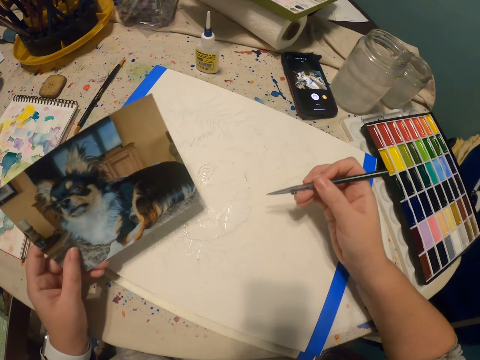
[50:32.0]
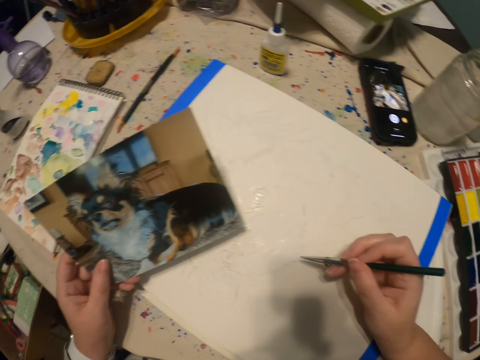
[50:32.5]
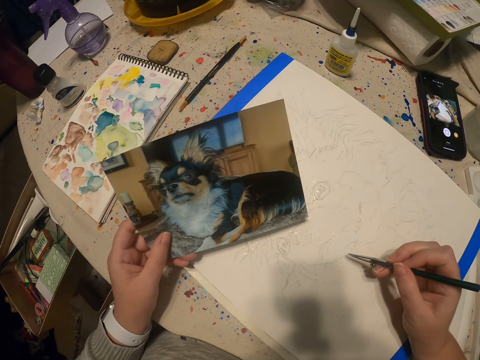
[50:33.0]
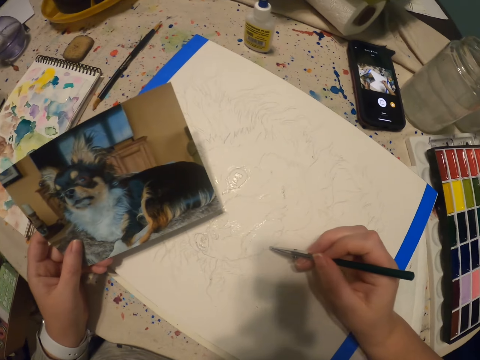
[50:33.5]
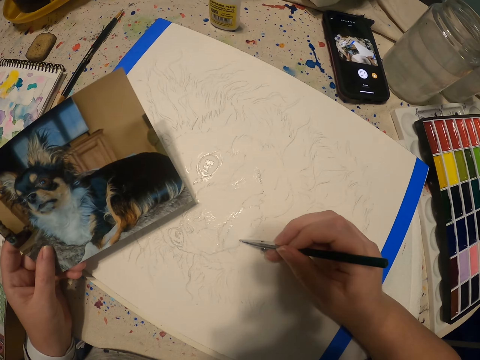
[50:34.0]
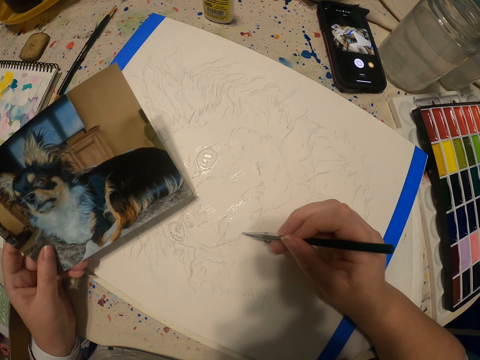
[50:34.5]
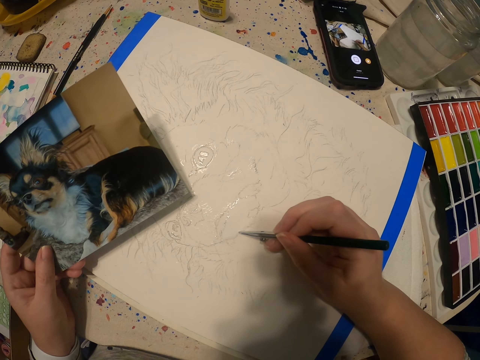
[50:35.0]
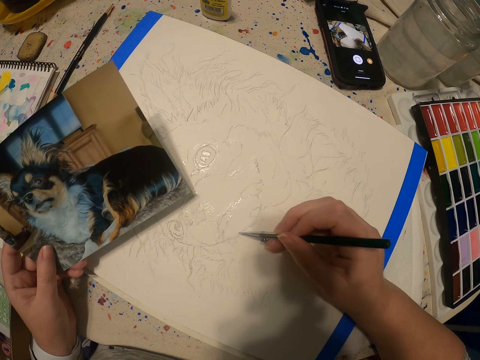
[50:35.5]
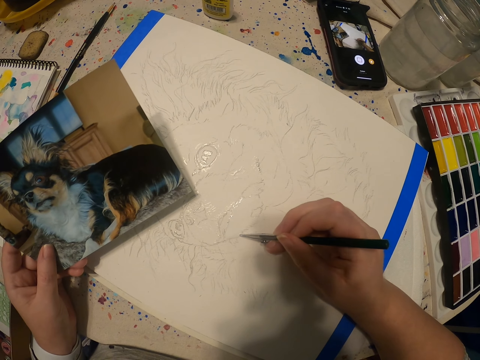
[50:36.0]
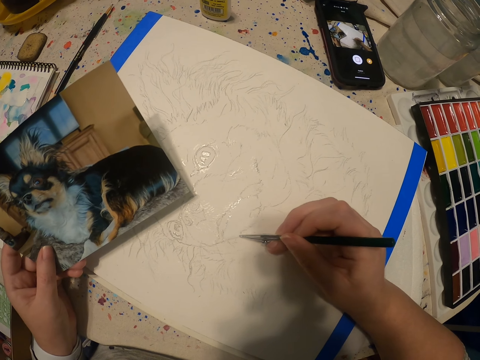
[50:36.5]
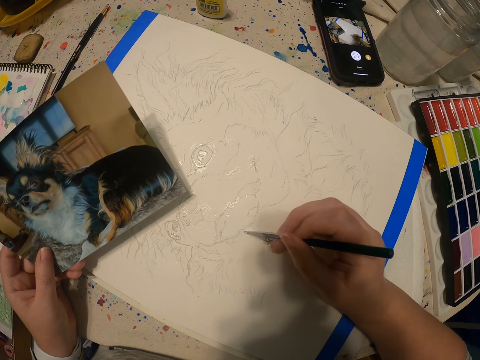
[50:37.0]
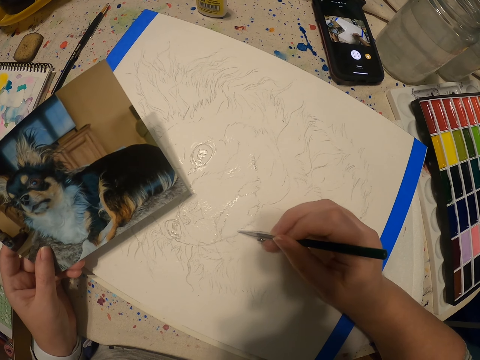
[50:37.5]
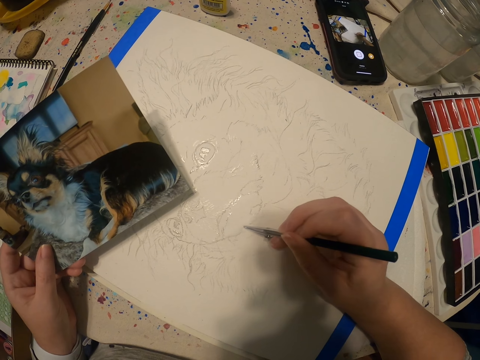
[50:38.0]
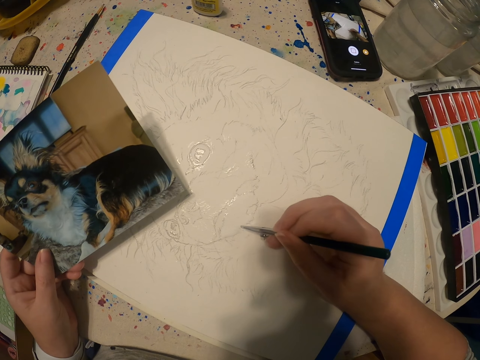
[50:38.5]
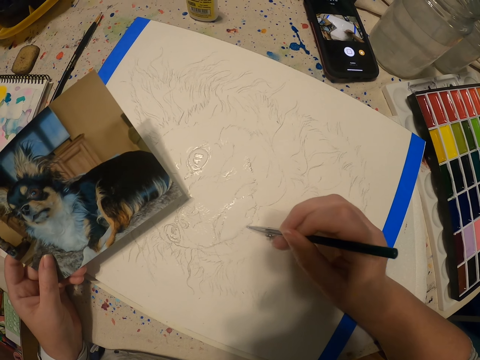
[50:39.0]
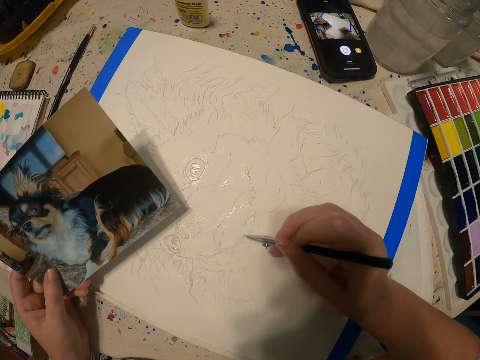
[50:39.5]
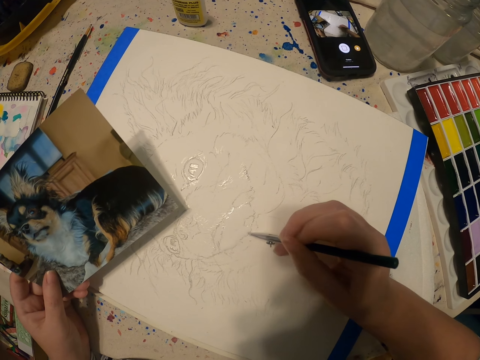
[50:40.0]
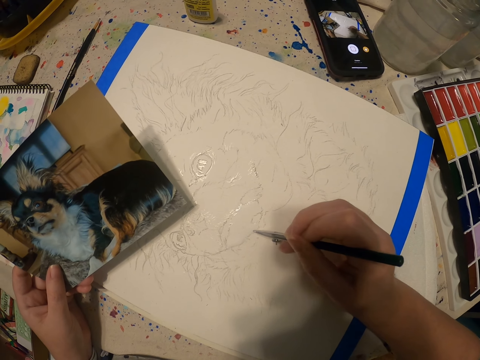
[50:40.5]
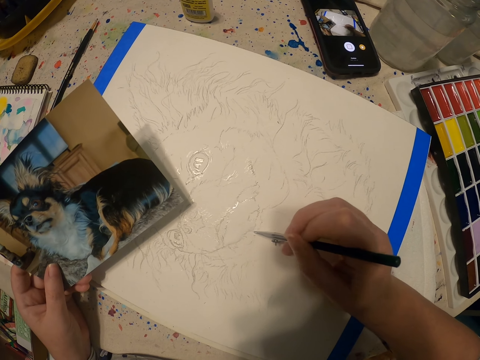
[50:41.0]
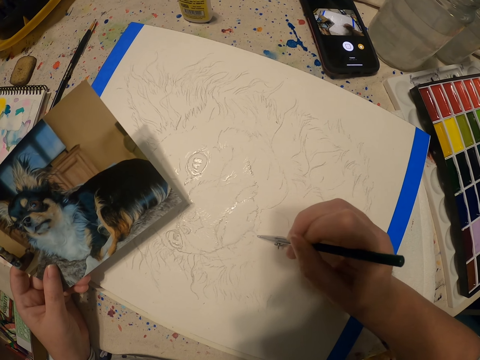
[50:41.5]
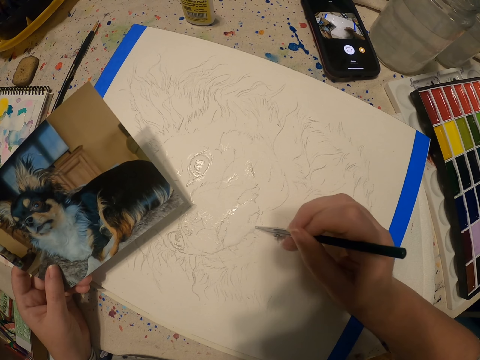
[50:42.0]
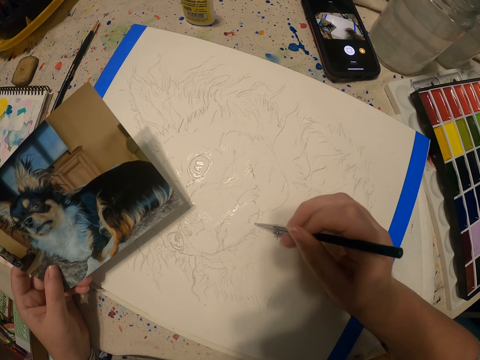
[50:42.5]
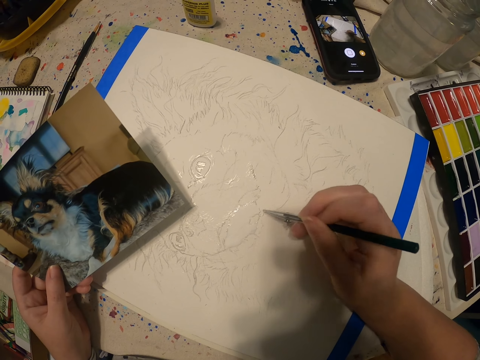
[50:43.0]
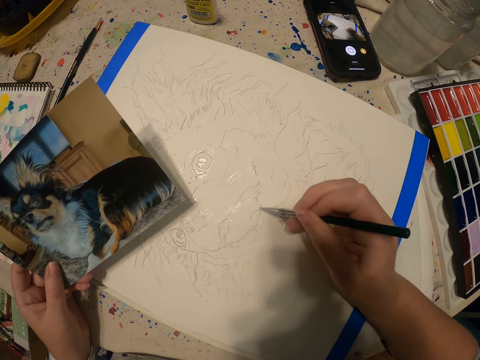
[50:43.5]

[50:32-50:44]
The camera wearer views the picture in the left hand. They paint a picture of a dog on the canvas using the paintbrush.

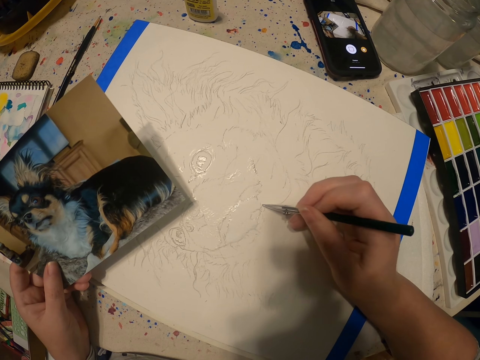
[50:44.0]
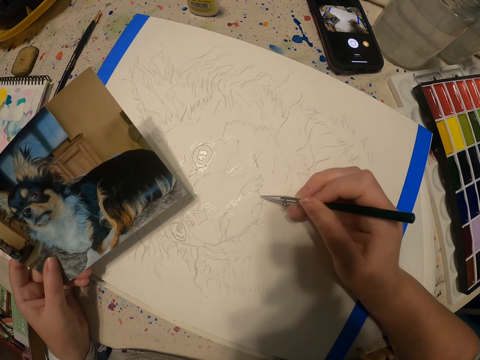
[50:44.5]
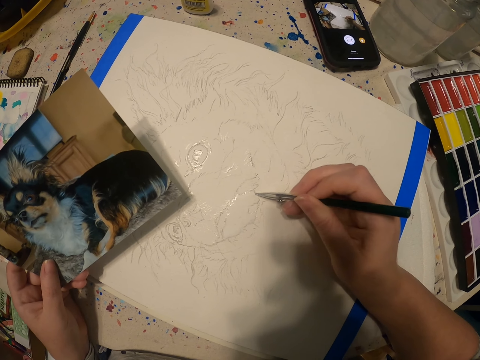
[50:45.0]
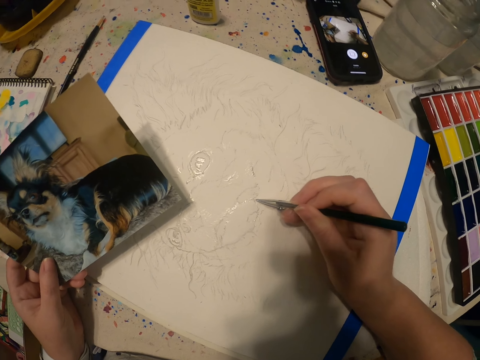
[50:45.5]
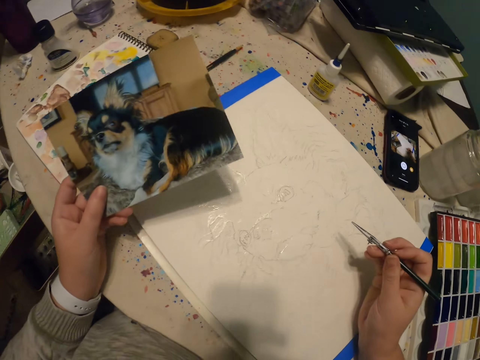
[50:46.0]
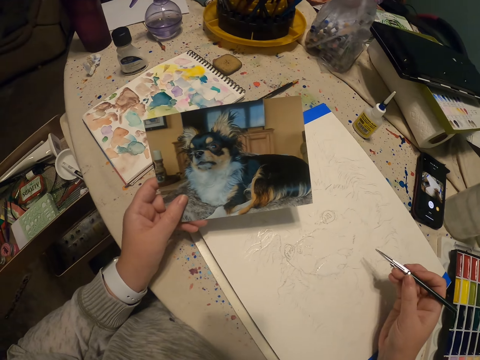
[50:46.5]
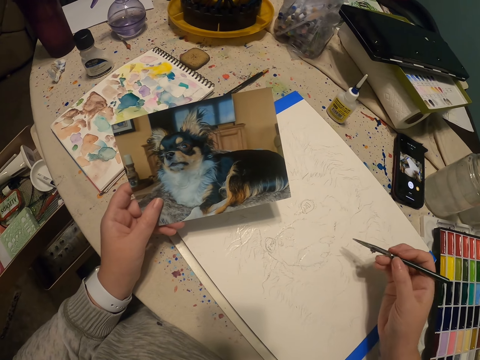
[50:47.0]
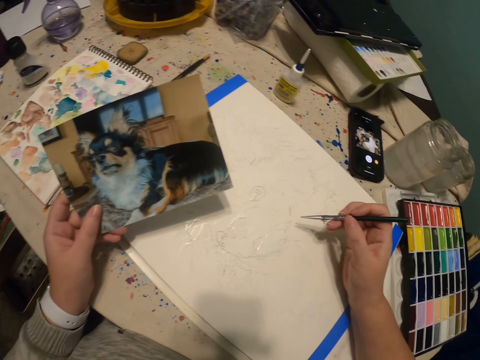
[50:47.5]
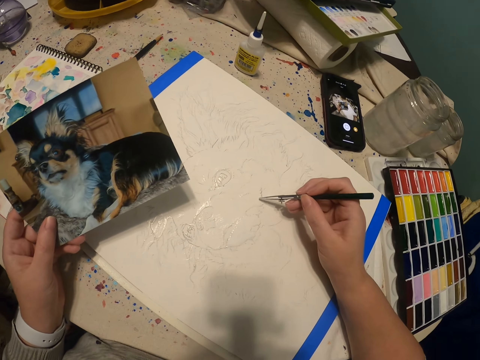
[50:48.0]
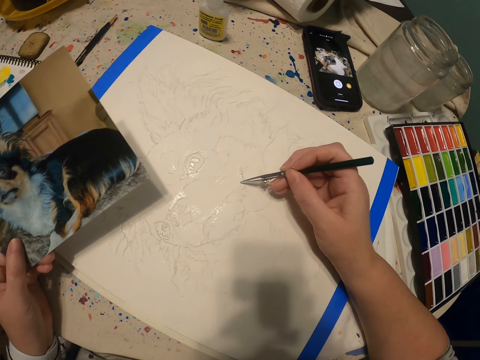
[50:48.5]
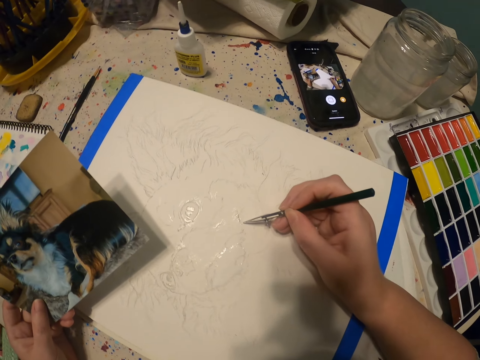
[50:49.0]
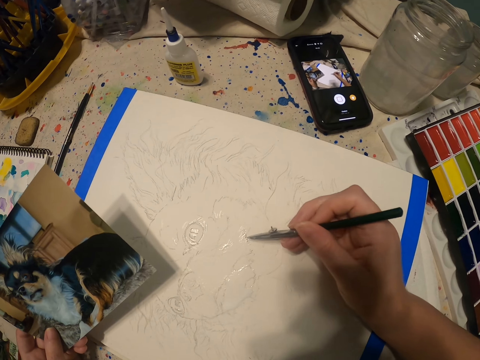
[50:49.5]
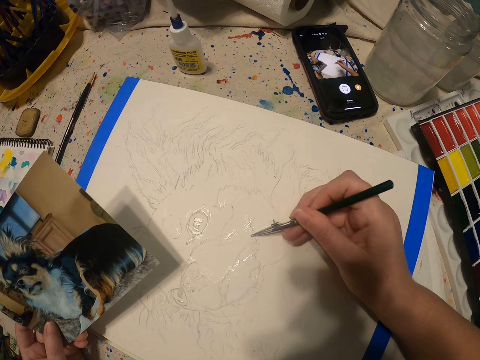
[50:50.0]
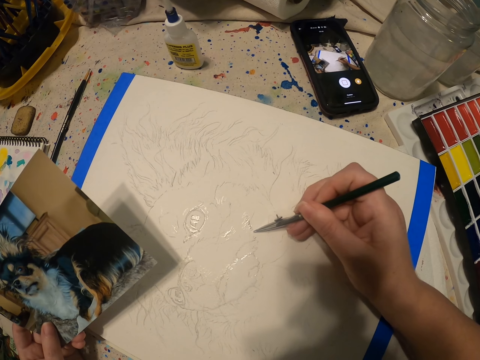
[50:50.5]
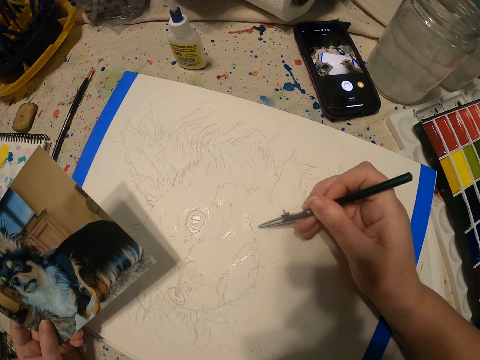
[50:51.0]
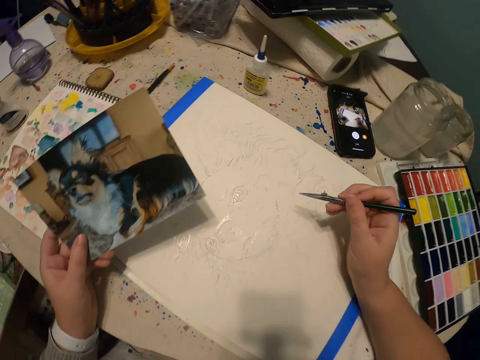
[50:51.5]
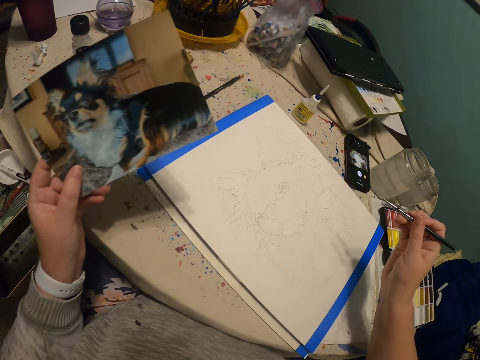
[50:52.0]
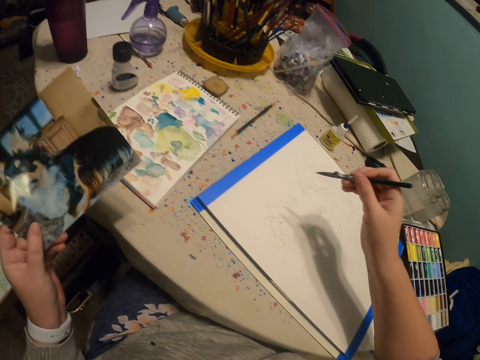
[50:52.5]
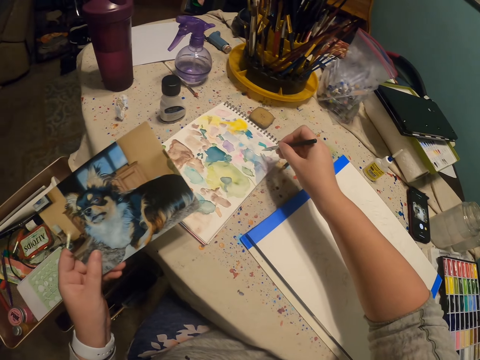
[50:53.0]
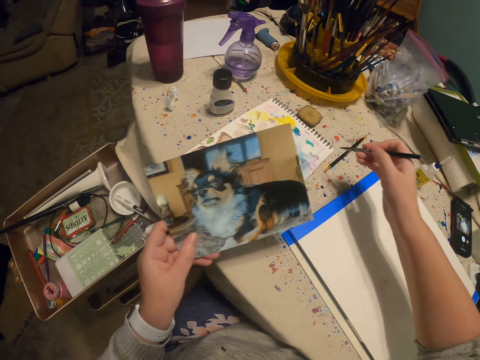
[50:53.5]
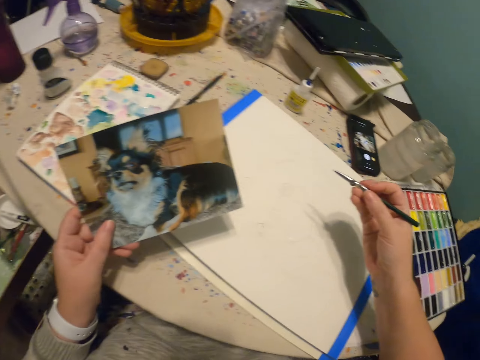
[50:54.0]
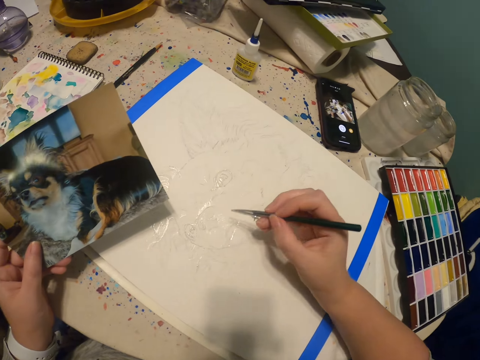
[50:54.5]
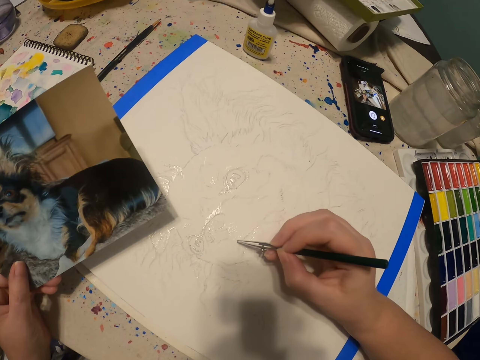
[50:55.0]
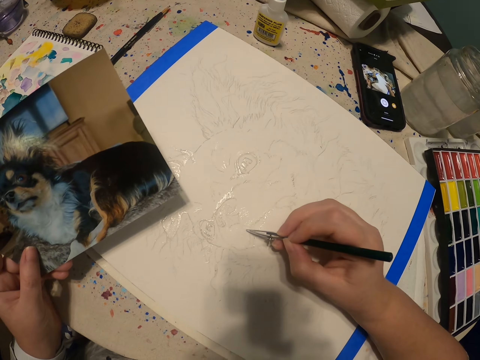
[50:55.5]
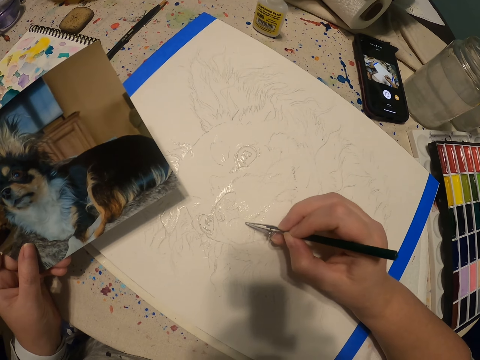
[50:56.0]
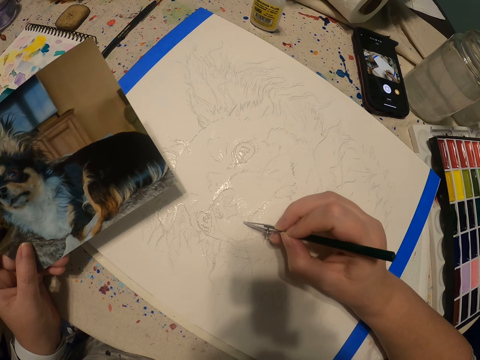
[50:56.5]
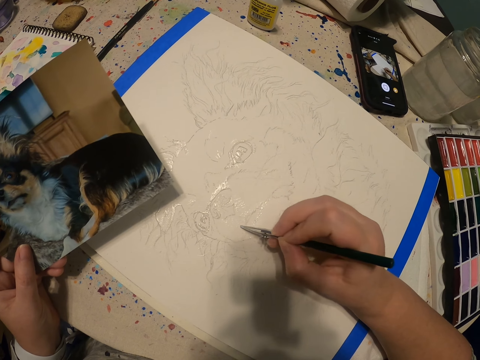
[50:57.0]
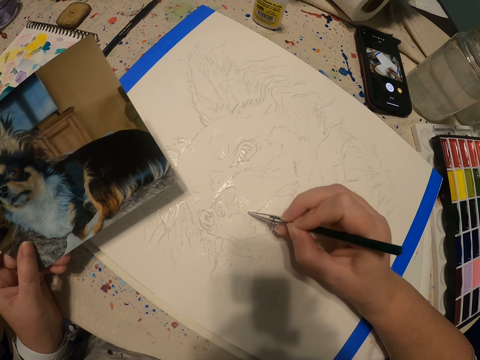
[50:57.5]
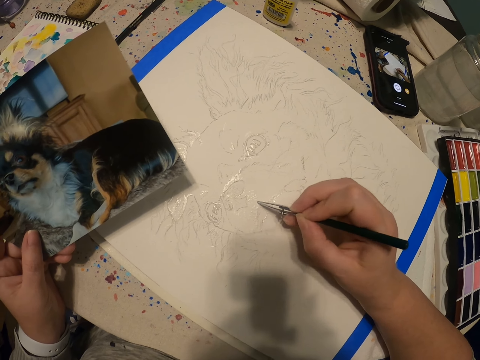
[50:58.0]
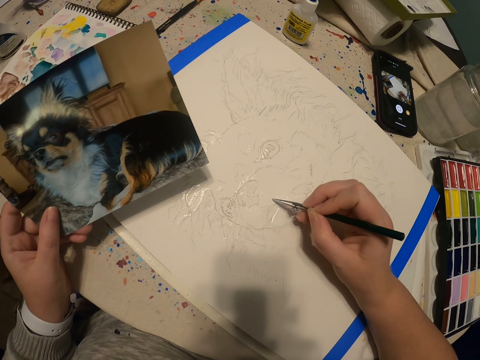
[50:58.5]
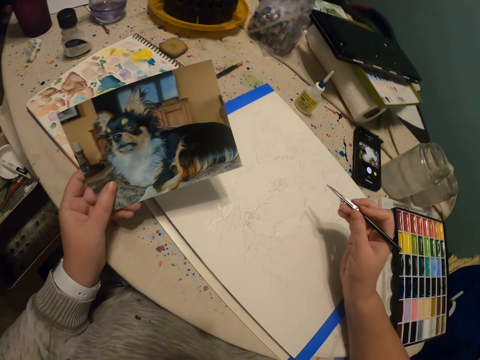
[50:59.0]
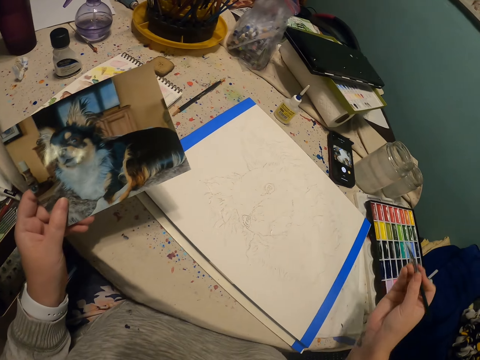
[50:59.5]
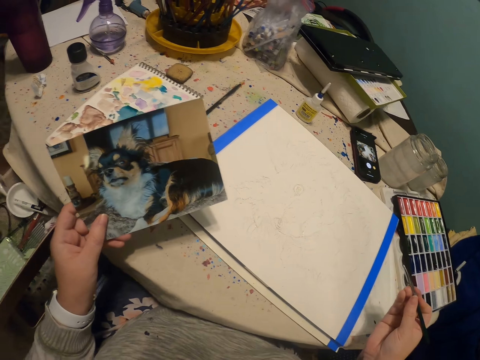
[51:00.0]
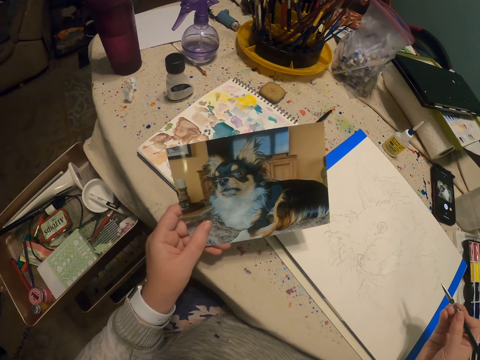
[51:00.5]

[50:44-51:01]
The camera wearer views the picture in the left hand. They paint on the canvas using the paintbrush. They view the picture in the left hand. They add the paint on the book to the paintbrush. They paint a picture of a dog on the canvas using the paintbrush. They view the picture.
